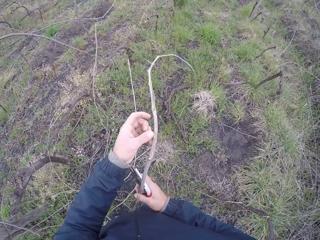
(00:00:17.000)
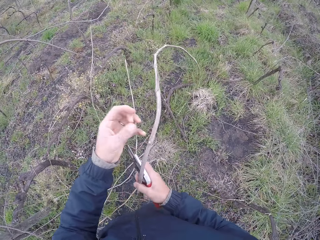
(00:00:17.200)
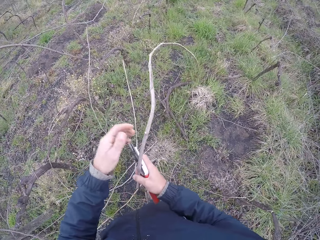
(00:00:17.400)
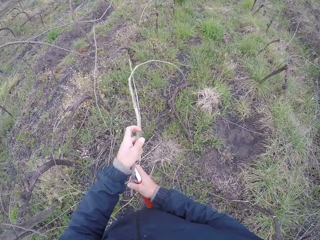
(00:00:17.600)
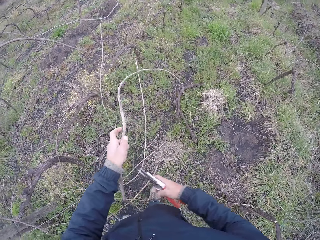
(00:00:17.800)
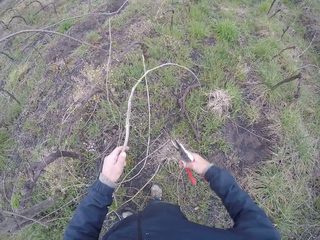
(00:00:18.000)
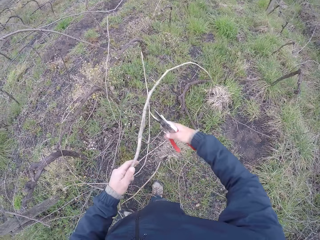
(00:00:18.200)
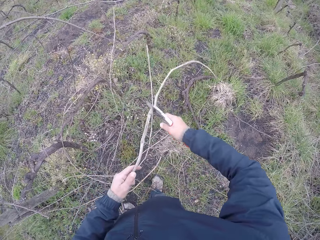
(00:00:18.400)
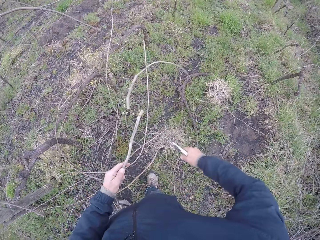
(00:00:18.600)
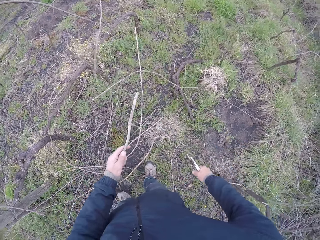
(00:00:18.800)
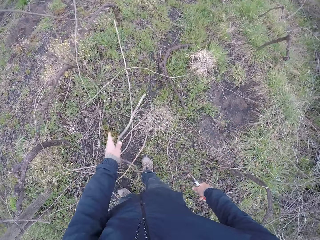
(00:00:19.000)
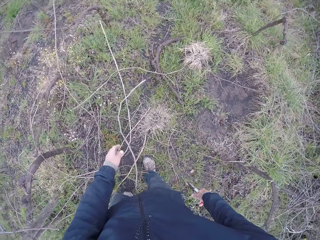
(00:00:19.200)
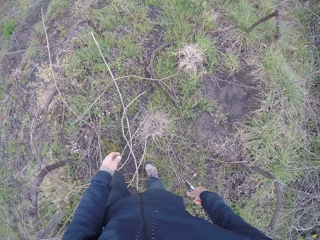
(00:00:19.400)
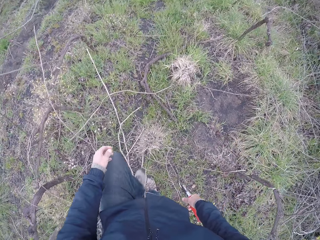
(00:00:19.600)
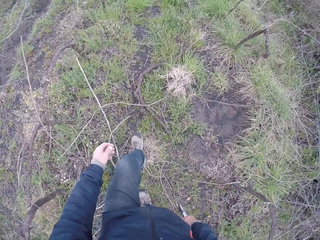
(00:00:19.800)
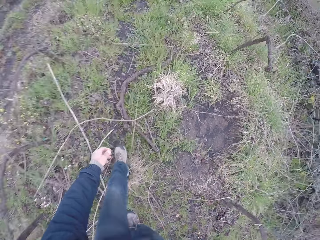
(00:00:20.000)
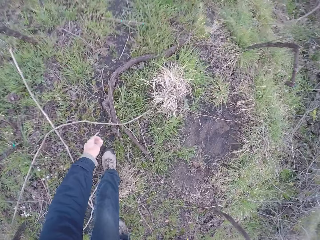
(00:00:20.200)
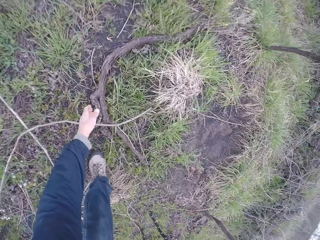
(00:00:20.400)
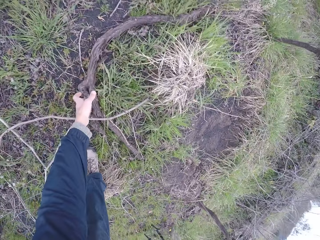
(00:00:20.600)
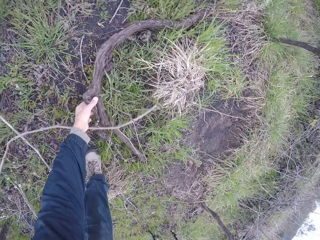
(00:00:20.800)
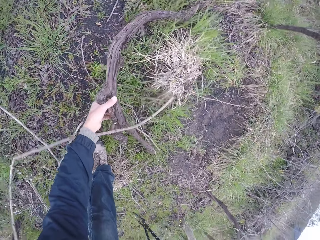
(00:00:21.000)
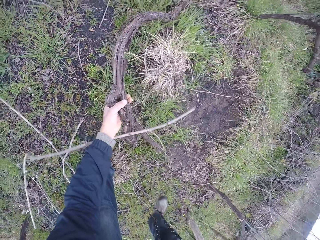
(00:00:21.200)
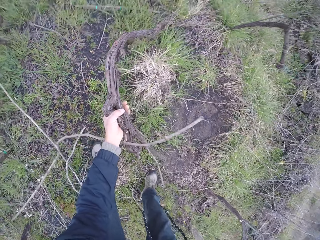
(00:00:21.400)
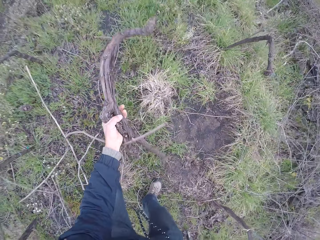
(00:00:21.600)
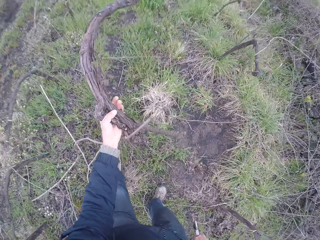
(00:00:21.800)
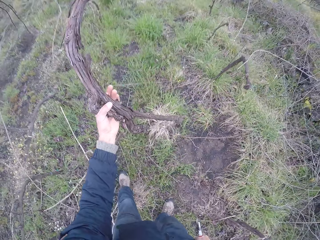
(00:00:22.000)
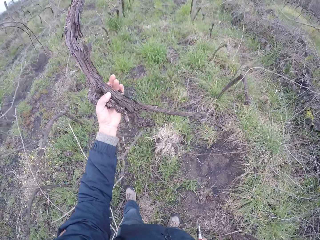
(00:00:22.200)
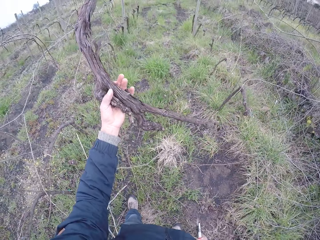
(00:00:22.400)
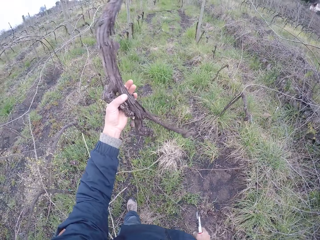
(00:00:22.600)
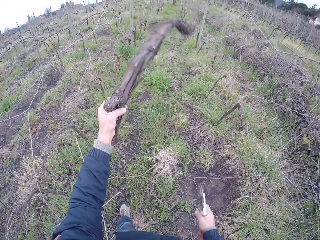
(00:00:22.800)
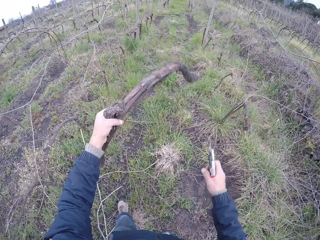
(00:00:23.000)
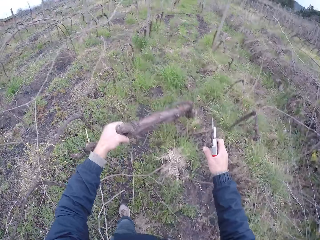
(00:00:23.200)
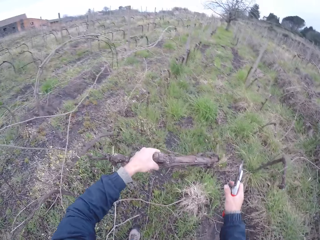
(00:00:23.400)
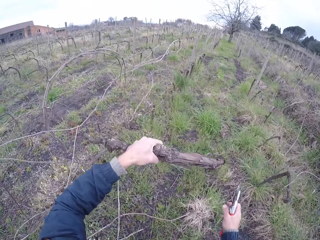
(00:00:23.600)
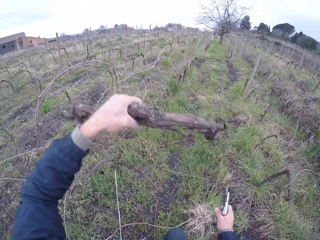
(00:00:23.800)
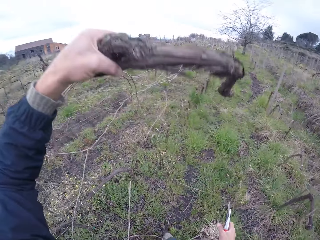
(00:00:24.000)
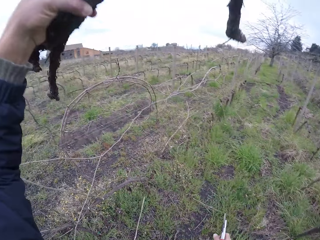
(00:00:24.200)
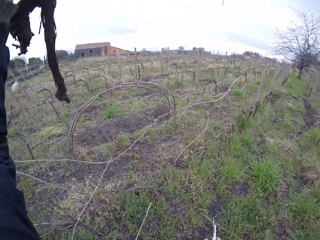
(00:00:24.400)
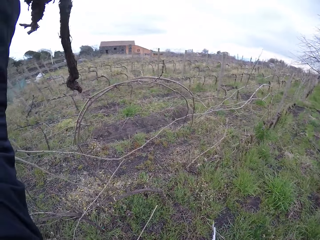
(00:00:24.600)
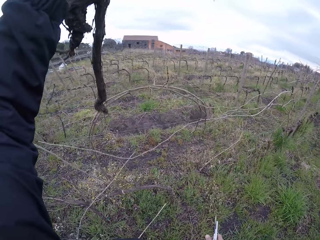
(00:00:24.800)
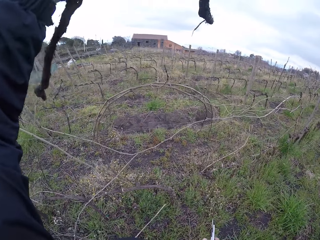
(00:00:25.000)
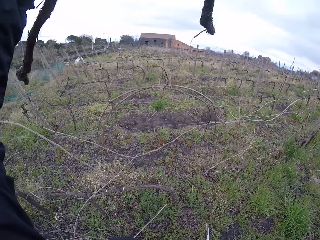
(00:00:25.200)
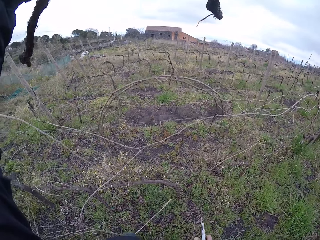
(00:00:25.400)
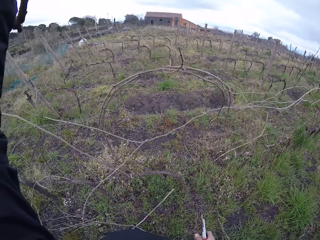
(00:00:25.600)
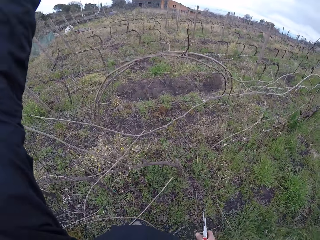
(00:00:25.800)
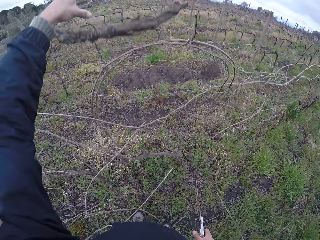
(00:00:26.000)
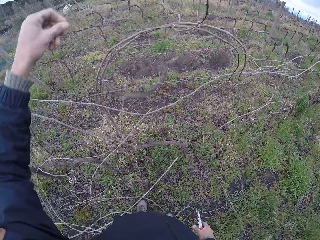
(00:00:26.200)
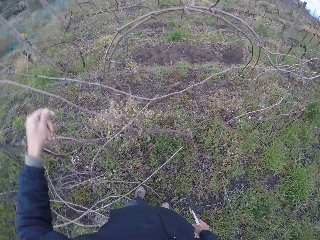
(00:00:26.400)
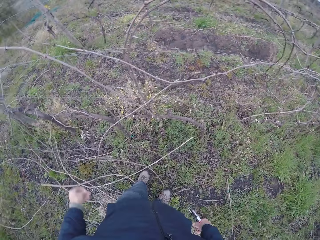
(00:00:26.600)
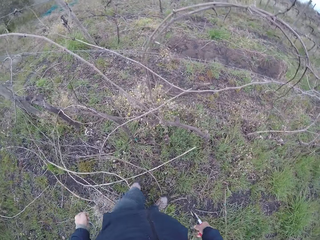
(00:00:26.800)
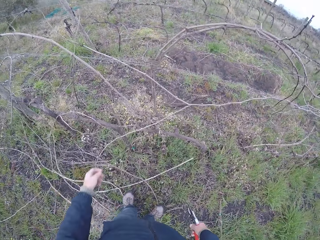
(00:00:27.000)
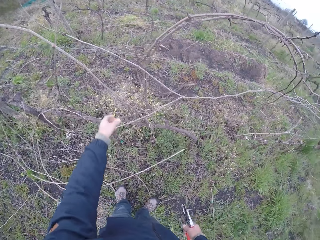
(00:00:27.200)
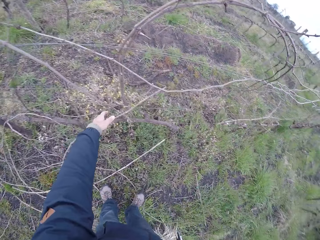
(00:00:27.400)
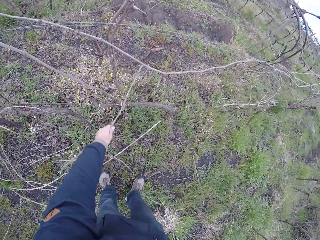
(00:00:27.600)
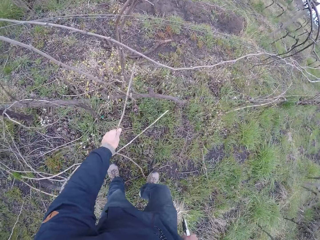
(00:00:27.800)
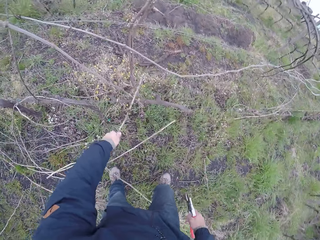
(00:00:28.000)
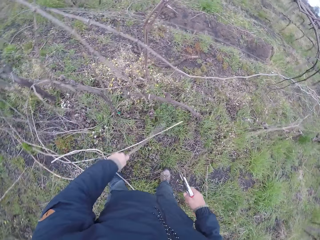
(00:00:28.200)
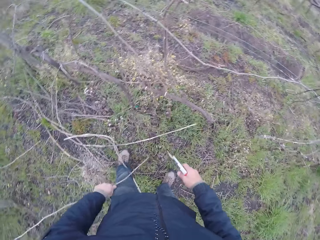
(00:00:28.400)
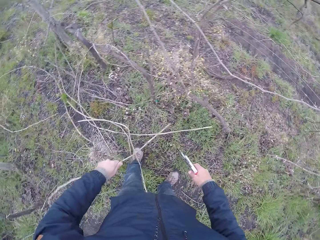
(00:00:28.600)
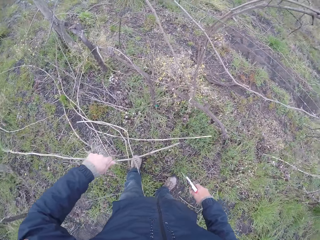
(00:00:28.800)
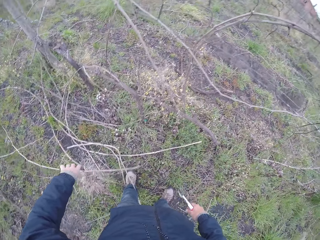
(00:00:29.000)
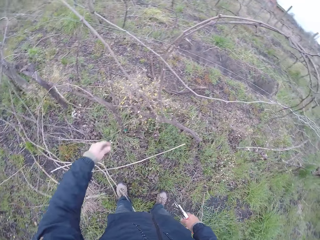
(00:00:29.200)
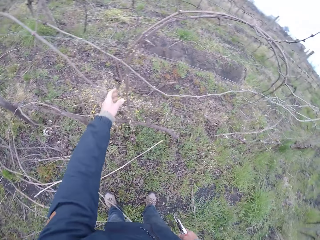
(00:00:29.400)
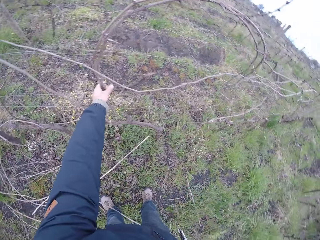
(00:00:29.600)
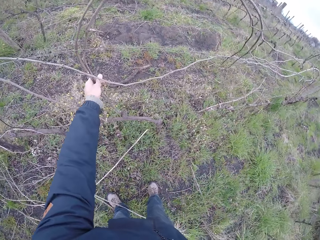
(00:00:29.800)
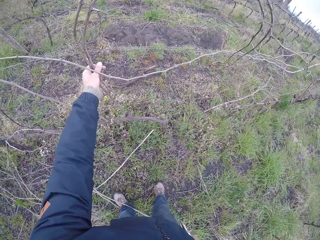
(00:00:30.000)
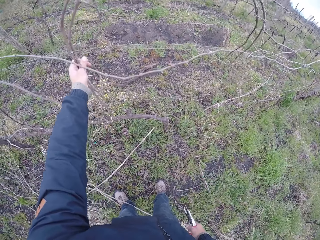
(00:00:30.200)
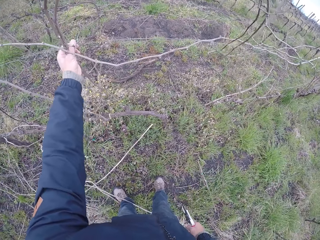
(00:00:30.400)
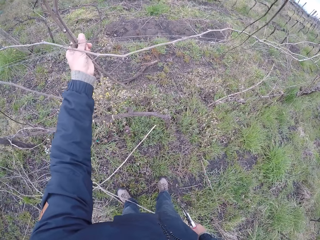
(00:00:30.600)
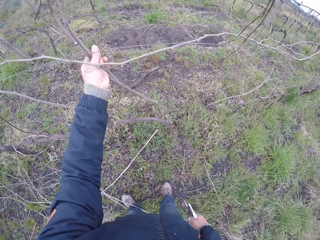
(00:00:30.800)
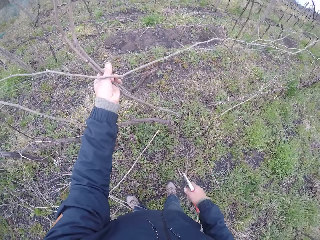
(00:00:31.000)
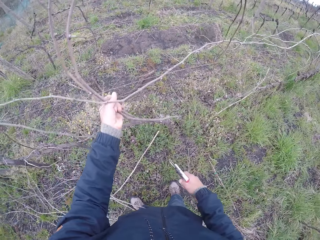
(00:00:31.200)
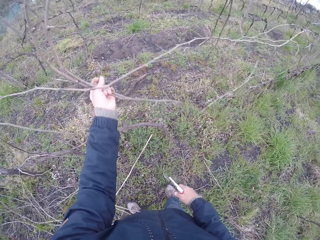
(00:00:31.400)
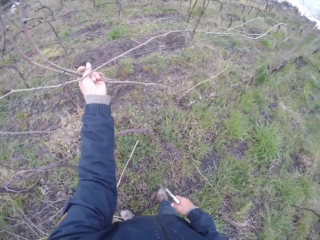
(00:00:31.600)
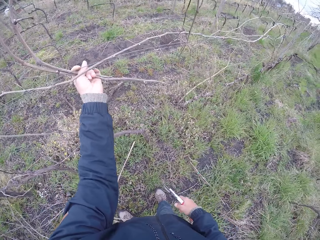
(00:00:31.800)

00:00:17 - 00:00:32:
The camera wearer cuts the twig with the pair of cutter pliers in his right hand. He drops the twig on the ground with his left hand. He picks up a twig on the ground with his left hand. He throws the twig on the ground with his left hand. He pulls a twig on the wire fence with his left hand and picks the twig. He drops the twig on the ground with his left hand. He pulls two twigs on the wire fence with his left hand and picks a twig.

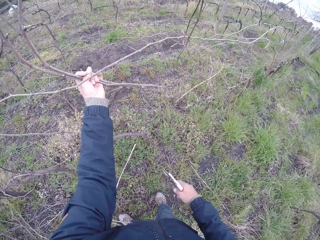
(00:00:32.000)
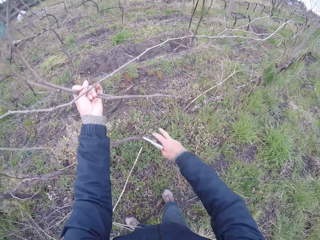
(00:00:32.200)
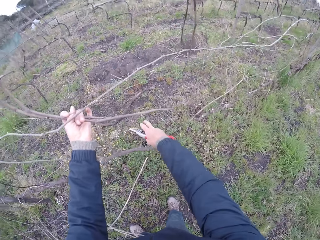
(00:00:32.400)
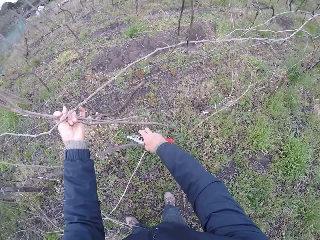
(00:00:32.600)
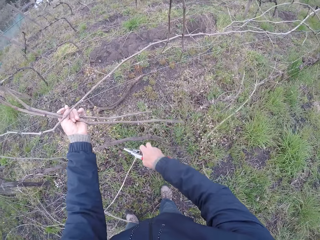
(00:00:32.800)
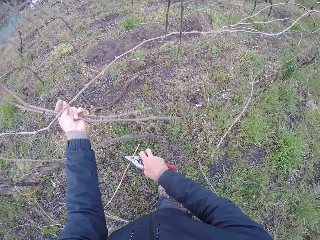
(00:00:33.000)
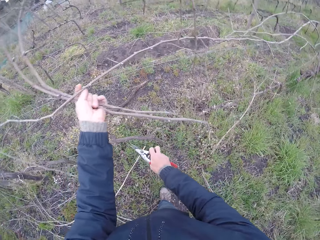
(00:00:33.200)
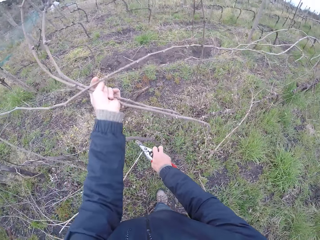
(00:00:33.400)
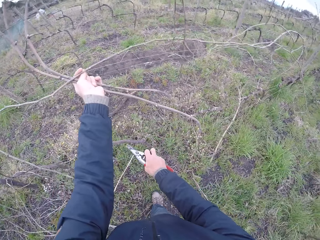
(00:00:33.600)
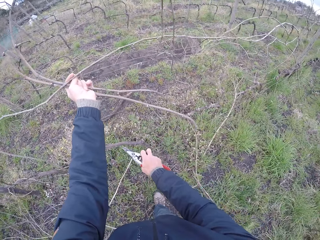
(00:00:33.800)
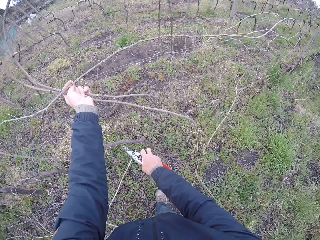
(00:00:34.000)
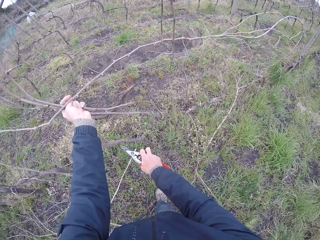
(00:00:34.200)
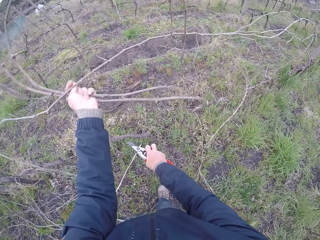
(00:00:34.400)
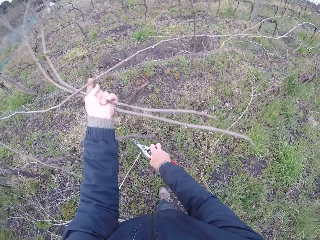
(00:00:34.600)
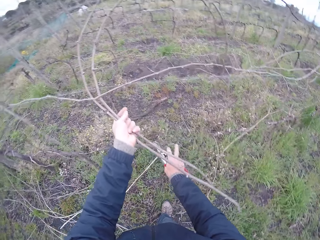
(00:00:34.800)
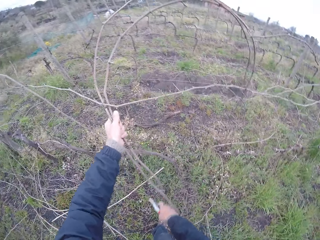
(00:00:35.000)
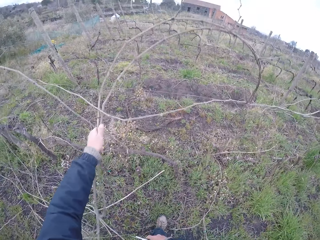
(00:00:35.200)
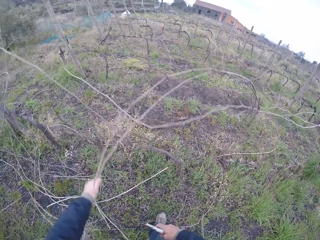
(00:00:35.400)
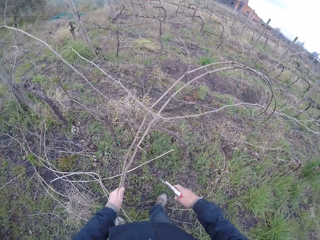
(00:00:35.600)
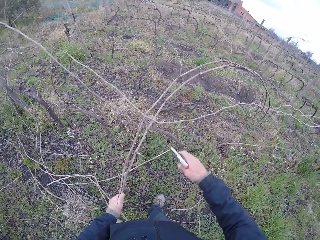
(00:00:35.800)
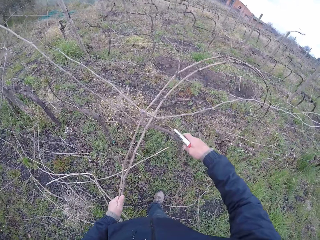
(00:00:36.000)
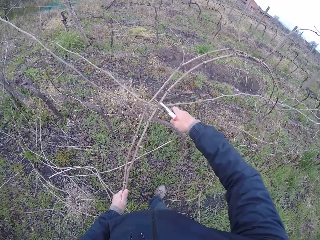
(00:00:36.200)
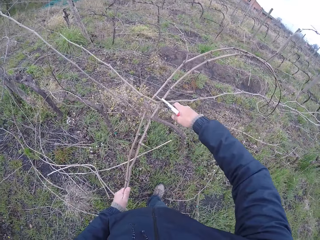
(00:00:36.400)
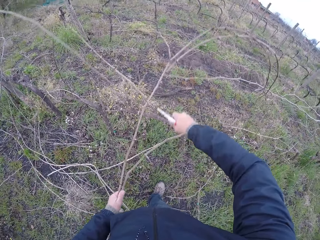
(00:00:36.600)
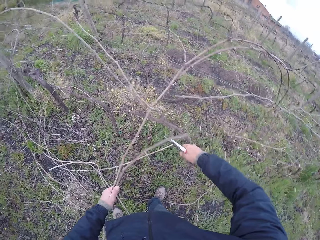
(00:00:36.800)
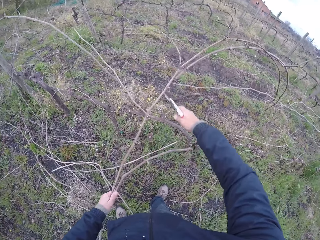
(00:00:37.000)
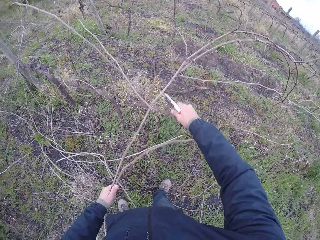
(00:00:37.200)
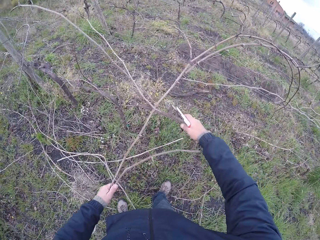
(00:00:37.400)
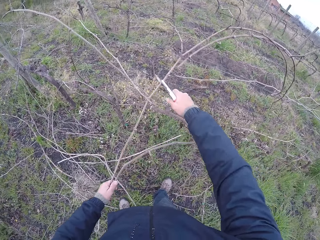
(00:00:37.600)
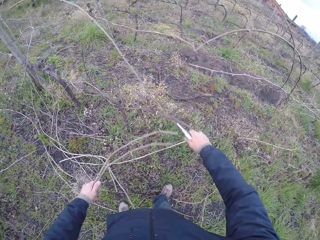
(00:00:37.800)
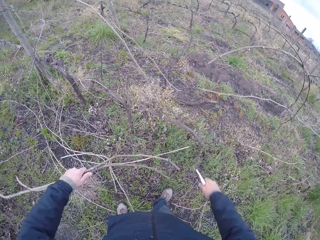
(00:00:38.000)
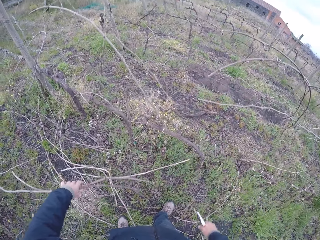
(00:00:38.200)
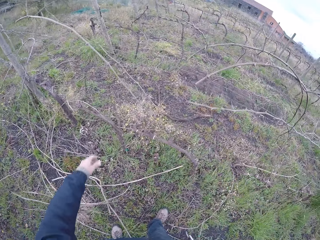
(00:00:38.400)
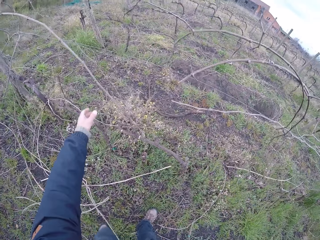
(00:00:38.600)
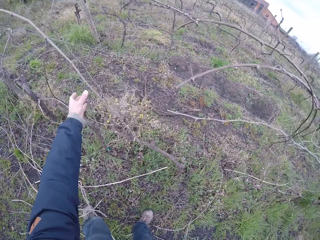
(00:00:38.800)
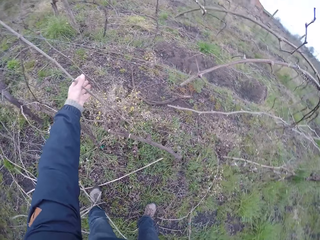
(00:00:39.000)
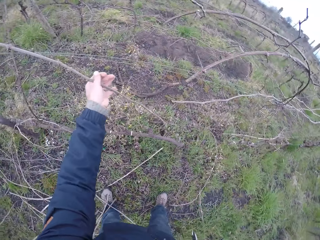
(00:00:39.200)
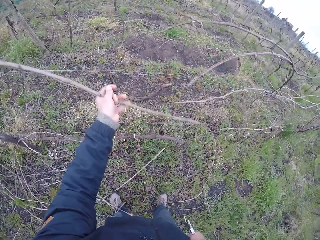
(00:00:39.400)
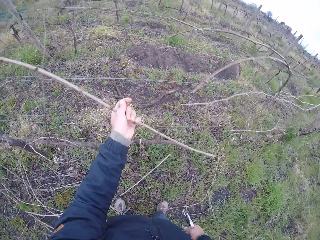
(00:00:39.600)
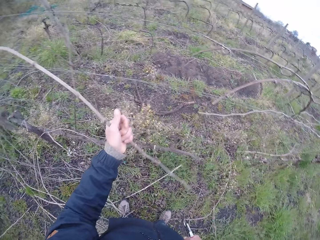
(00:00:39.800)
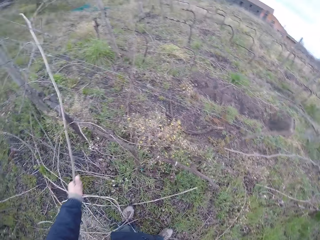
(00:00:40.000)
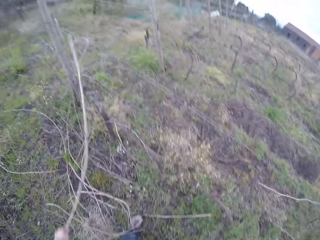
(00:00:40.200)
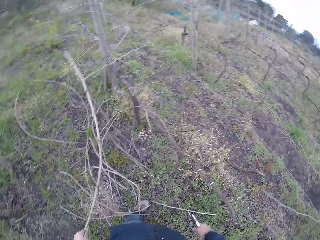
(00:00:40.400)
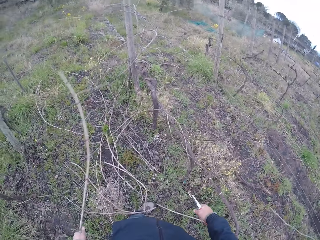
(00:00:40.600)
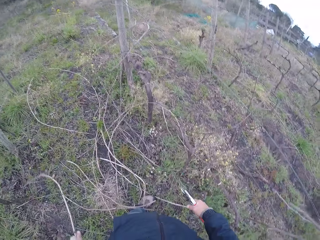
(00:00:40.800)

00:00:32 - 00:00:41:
The camera wearer adjusts the wire fence with his right hand. He cuts the twig with the pair of cutter pliers in his right hand. He cuts the twig with the pair of pliers in his right hand again. He drops the twigs on the ground with his left hand. He pulls a twig on the wire fence with his left hand and picks the twig.
